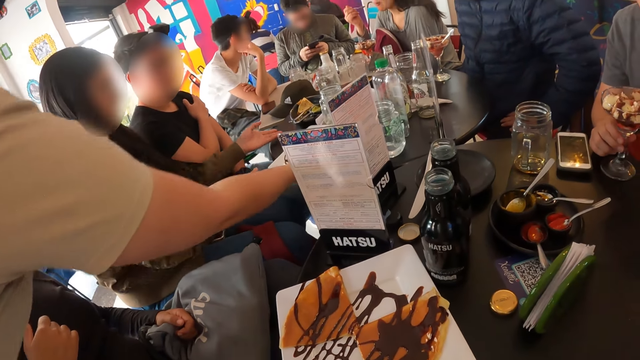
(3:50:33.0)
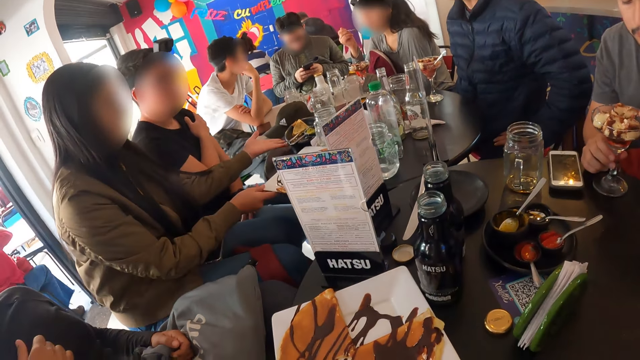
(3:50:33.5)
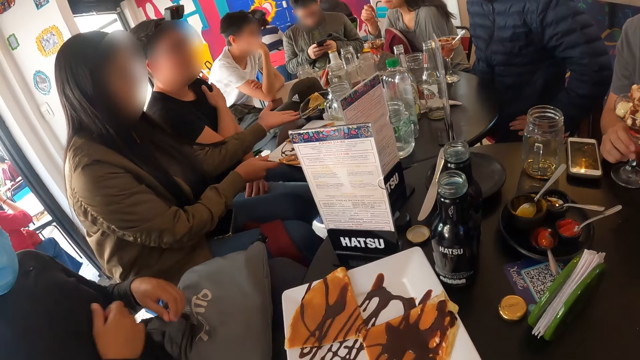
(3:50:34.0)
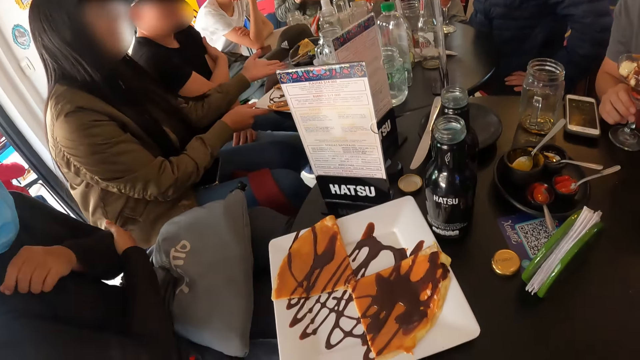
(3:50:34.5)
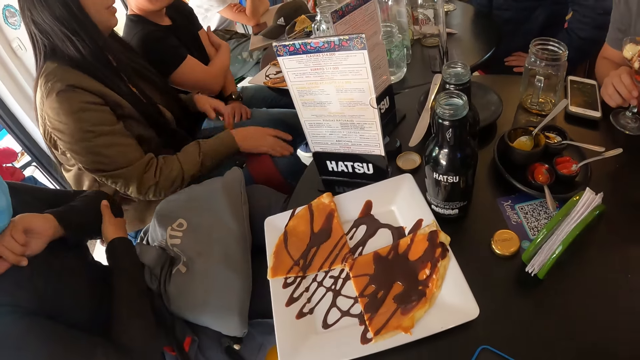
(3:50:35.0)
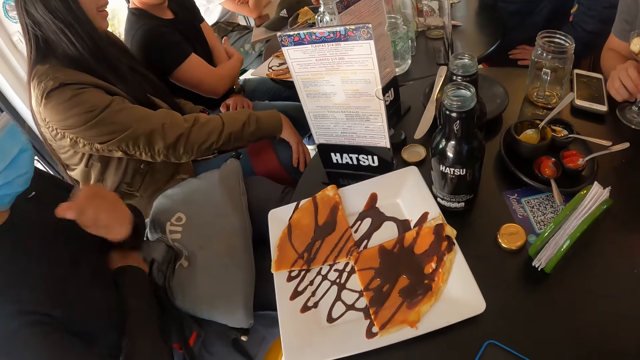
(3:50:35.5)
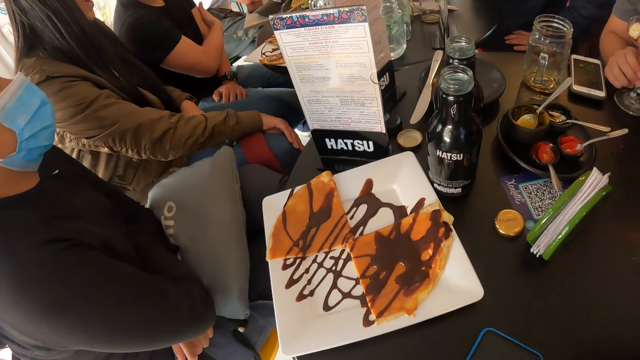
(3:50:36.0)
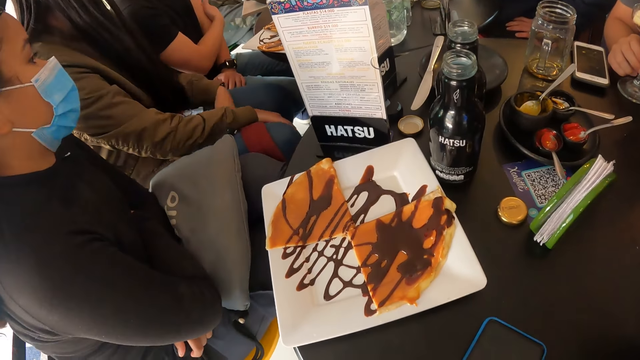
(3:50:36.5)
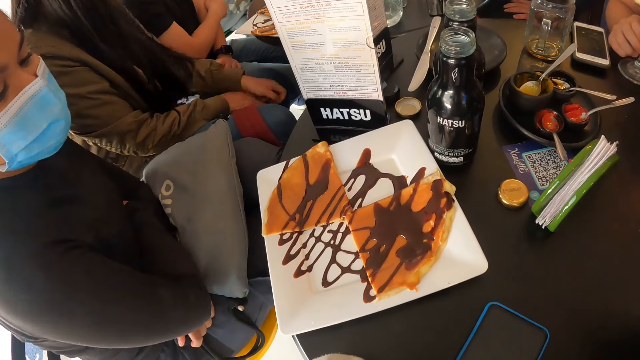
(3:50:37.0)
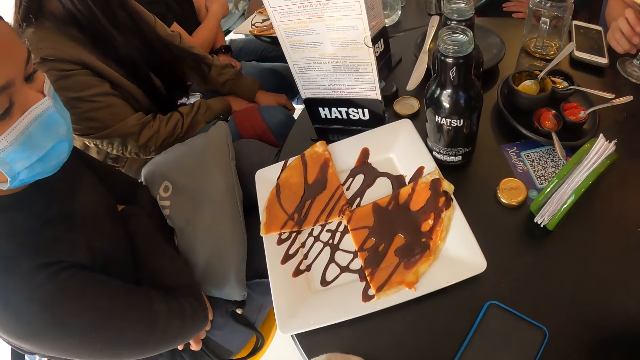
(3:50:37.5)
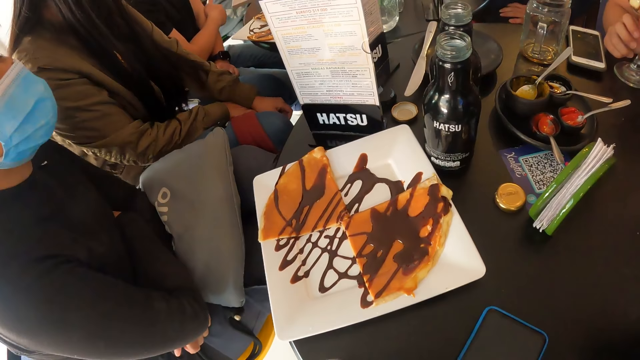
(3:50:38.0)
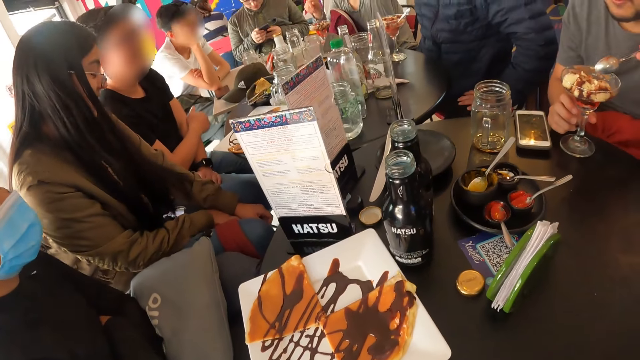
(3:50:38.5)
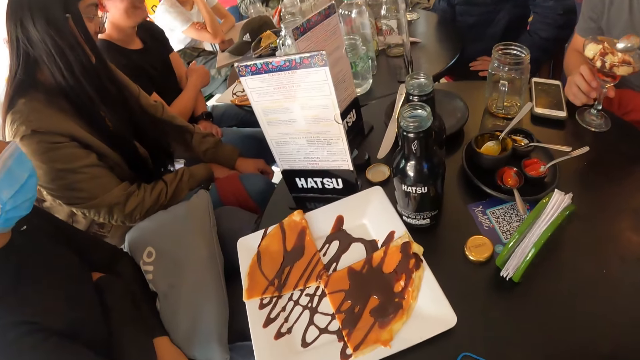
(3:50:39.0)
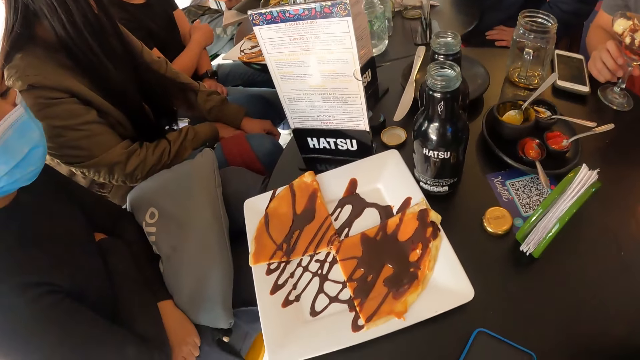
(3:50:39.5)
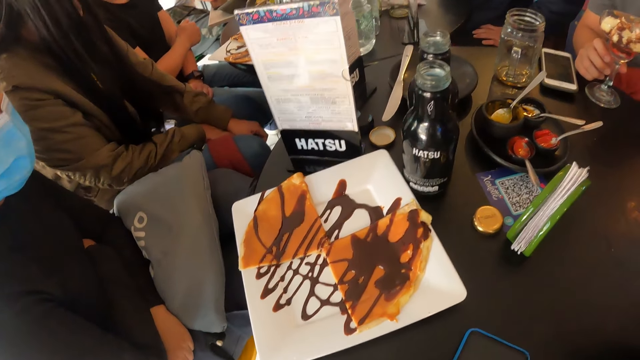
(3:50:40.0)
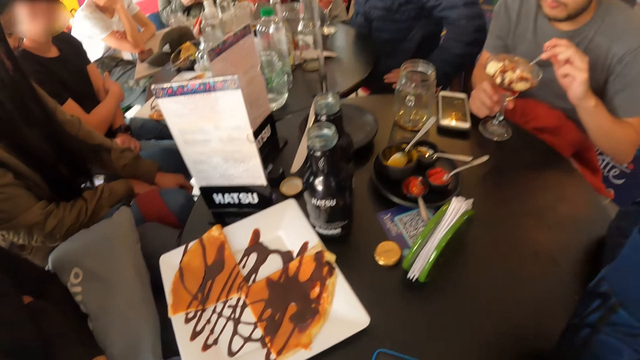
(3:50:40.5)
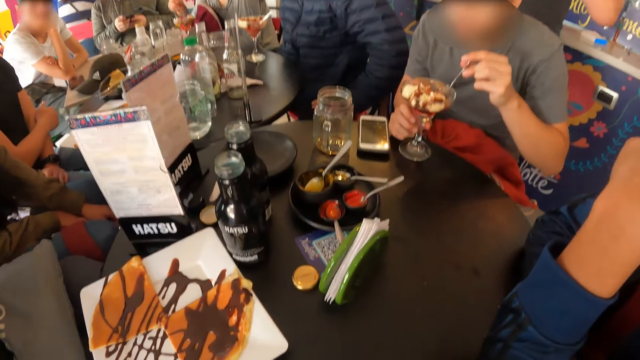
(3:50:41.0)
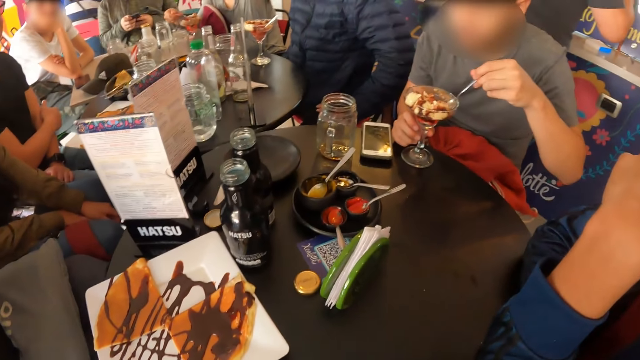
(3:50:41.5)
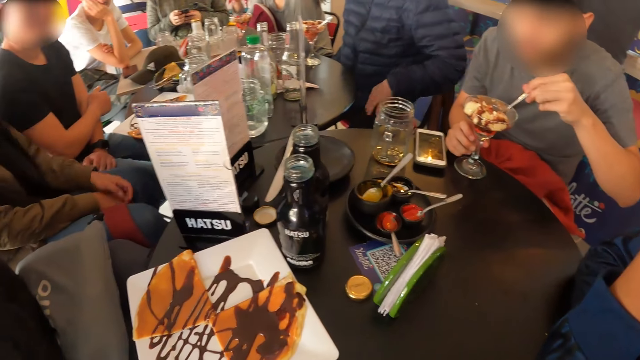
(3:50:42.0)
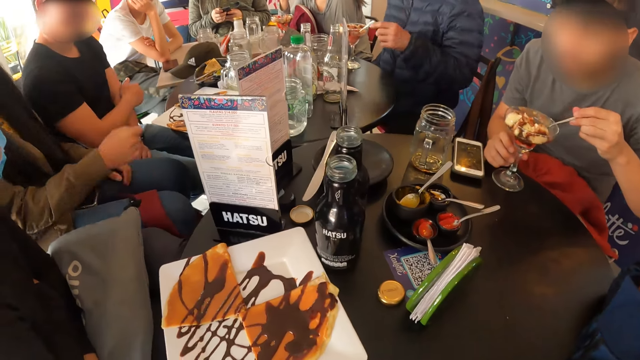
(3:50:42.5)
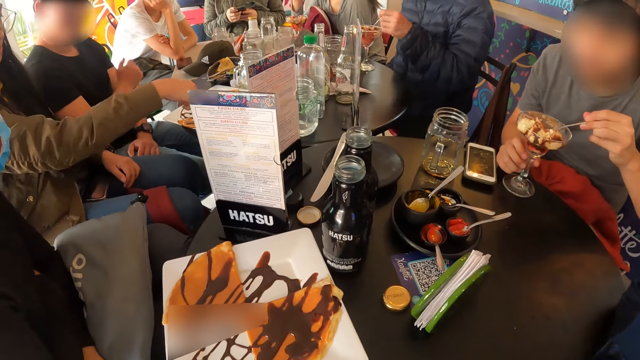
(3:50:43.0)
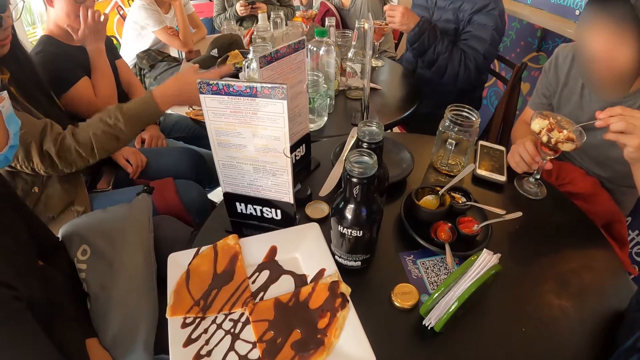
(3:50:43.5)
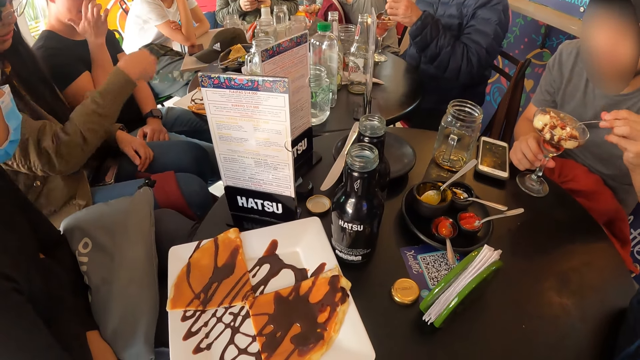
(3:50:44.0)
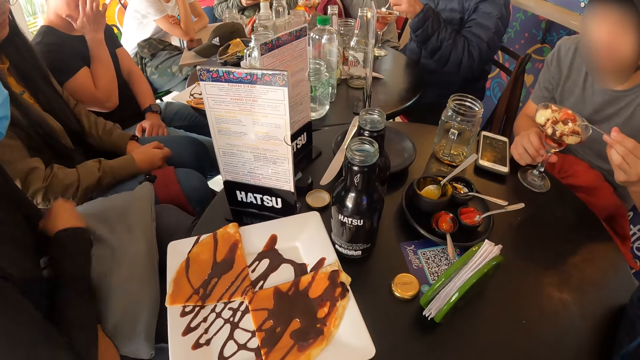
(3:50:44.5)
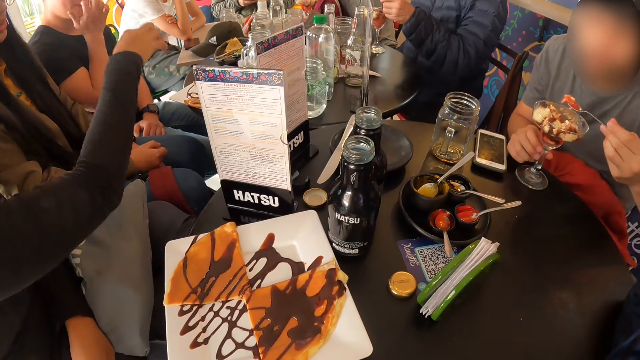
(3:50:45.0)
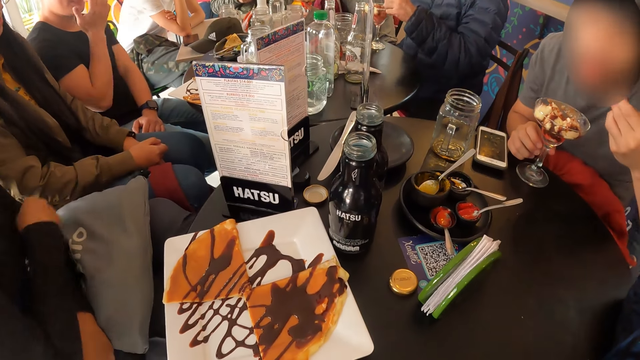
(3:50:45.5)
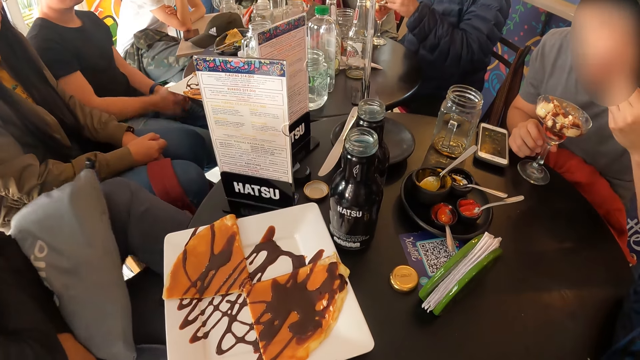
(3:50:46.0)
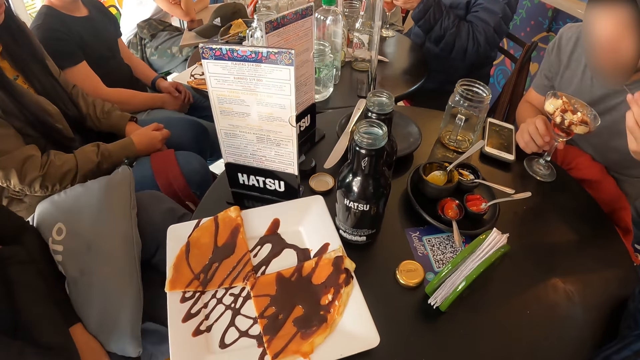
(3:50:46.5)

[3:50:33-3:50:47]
A man picks a spoonful of ice cream with his left hand. A woman moves the plate on the table with her right hand. The woman moves the plate on the table with her left hand. Another woman scratches her left elbow with her right hand. Another man rubs his right hand on his left hand. The first man gesticulates with his left hand and picks a spoonful of ice cream with his left hand. A third woman picks a spoonful of ice cream with her right hand and eats the ice cream on the spoon in her right hand. A third man picks the spoon from the cup of ice cream with his left hand. The first woman gesticulates with her right hand. The second man touches his face with his right hand. The second woman gesticulates with her right hand. The third man picks a spoonful of ice cream with his left hand. The first man eats the ice cream on the spoon in his left hand.

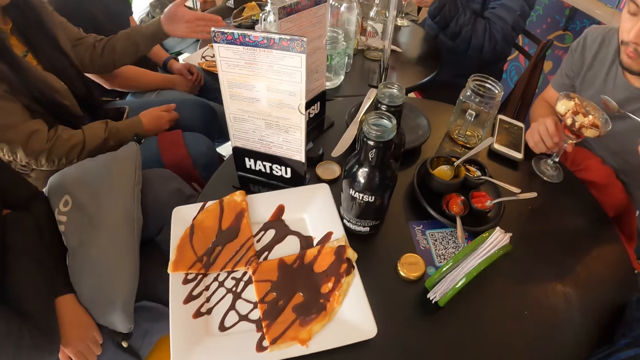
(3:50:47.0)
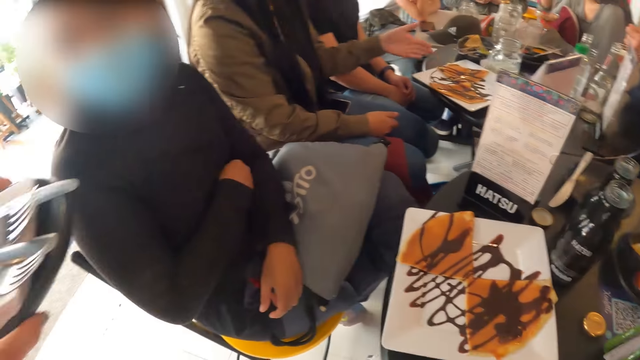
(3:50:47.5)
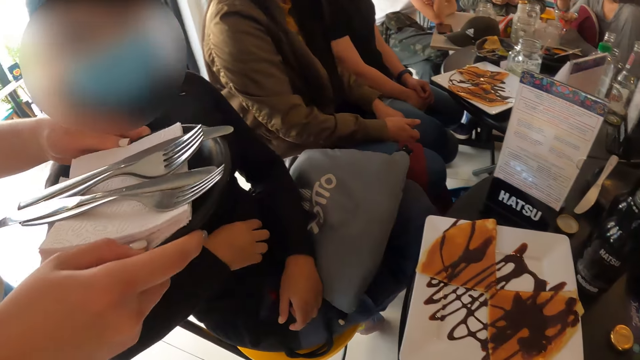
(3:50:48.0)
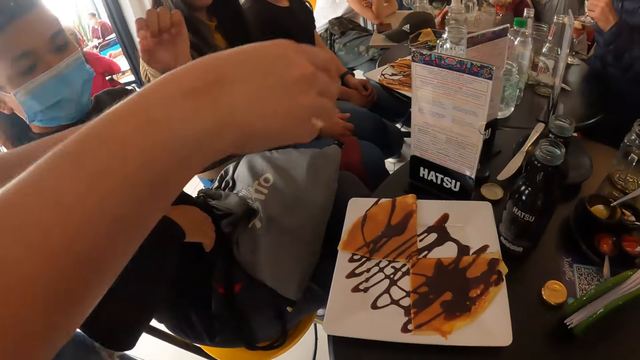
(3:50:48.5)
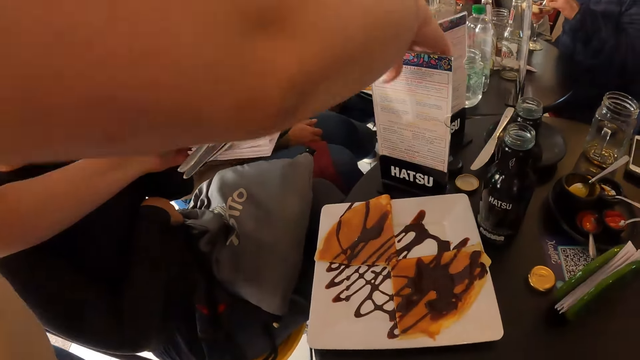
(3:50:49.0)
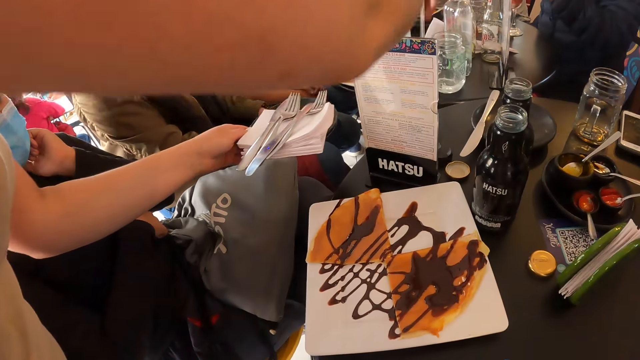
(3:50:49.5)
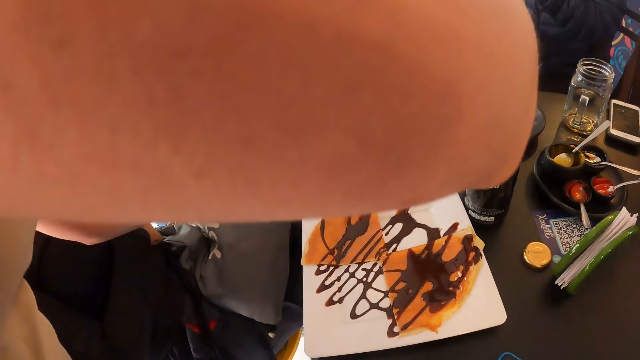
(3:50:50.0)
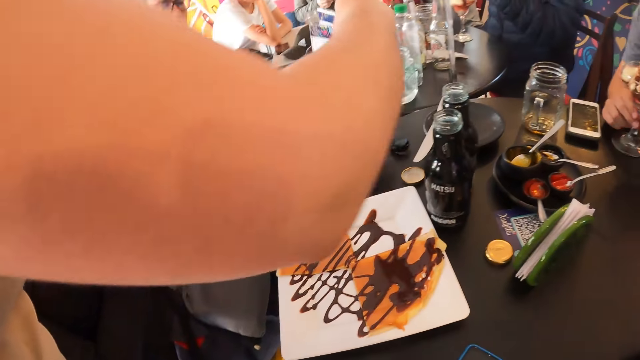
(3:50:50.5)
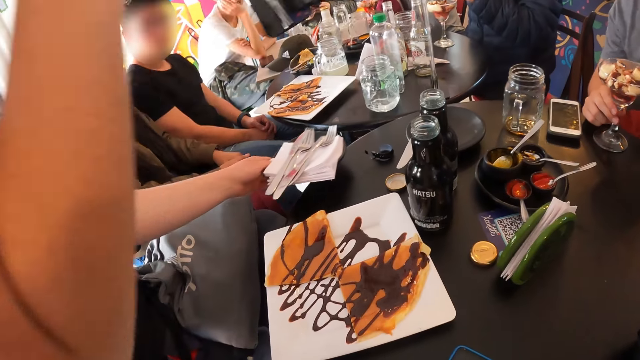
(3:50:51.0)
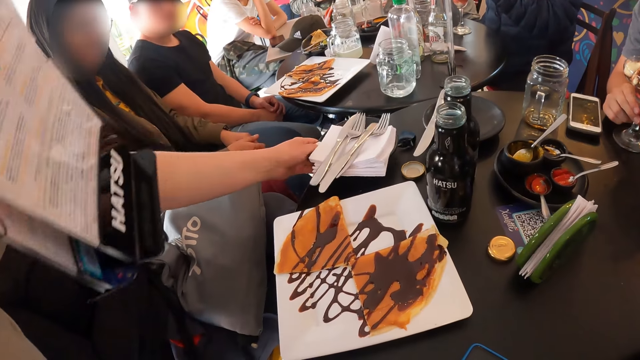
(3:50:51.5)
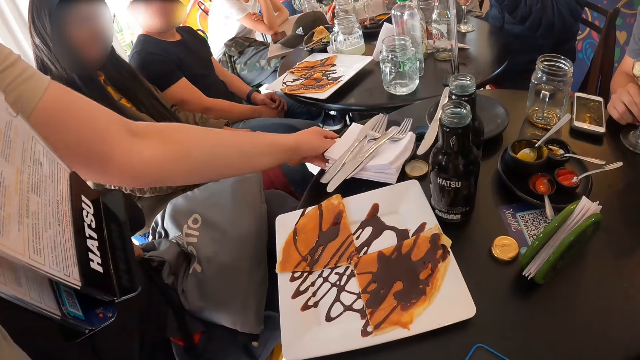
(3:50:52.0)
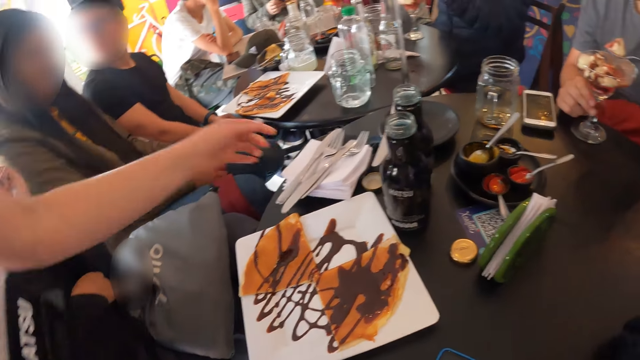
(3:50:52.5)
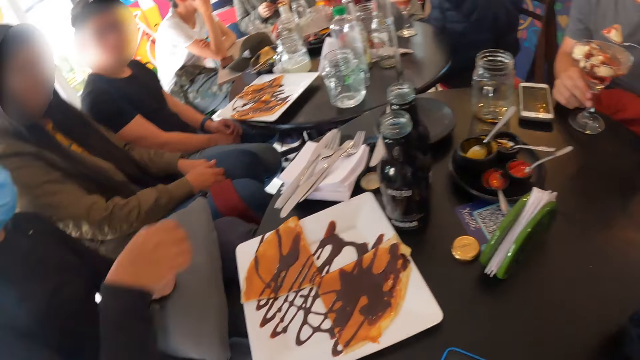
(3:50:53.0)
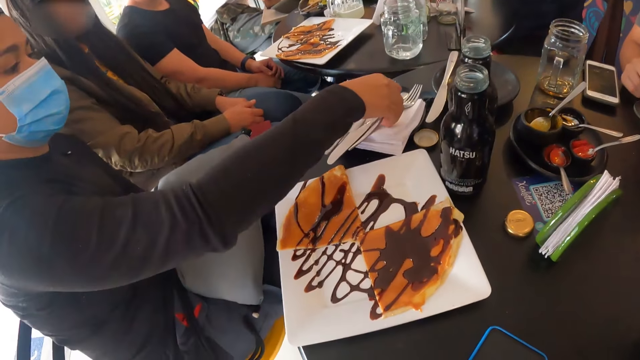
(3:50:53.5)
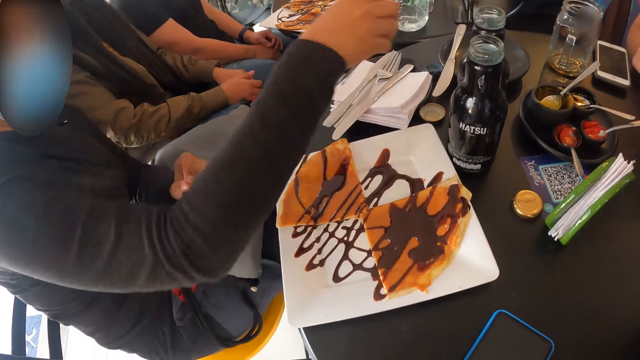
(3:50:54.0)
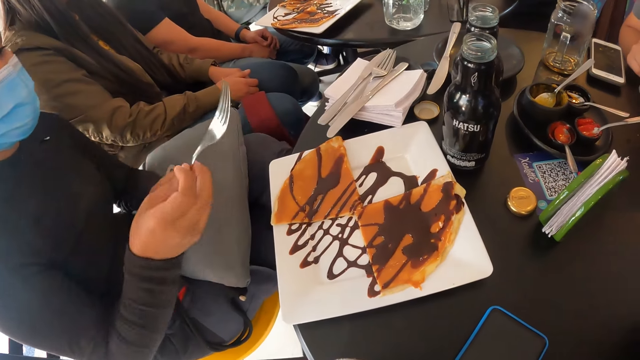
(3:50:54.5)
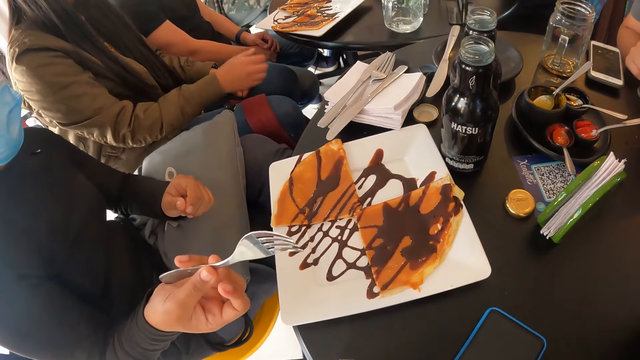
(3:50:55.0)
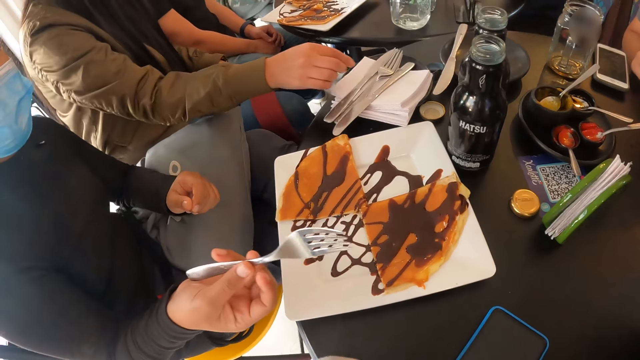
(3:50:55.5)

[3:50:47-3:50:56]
A woman gesticulates with her left hand. A man picks a spoonful of ice cream with his left hand. Another man eats the ice cream on the spoon in his left hand and moves the ice cream cup on the table with his left hand. Another woman places her left hand on her chin. A waiter picks a menu from the table with her right hand, places a plate on the table with her left hand, and picks the menu from the table with her right hand. The second woman picks a fork from the plate with her right hand.
